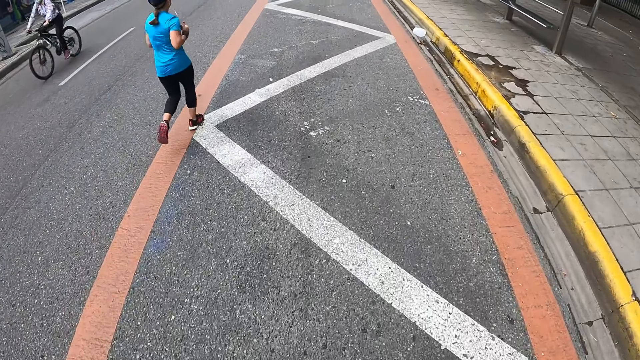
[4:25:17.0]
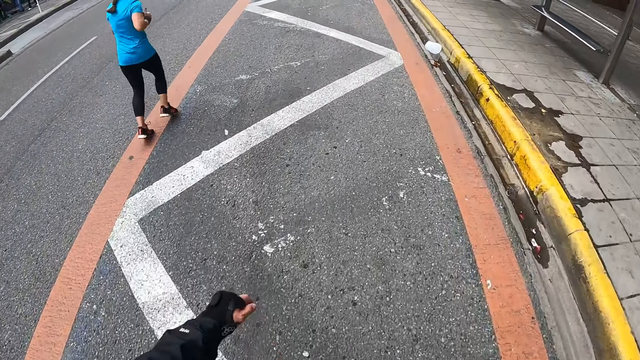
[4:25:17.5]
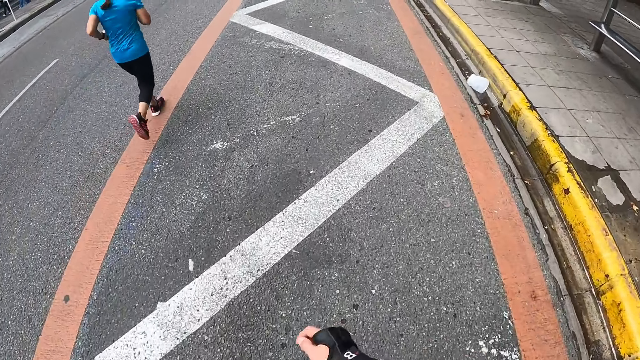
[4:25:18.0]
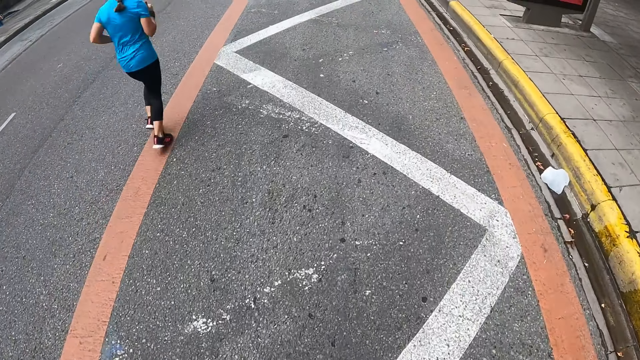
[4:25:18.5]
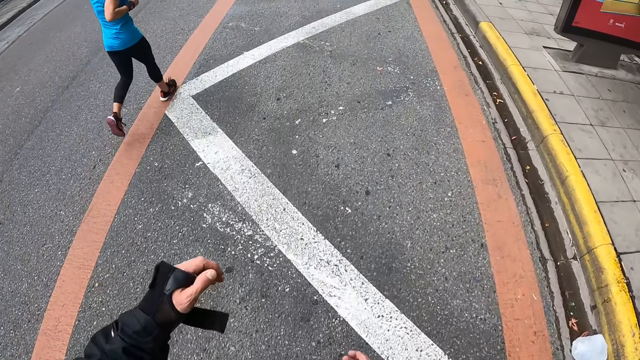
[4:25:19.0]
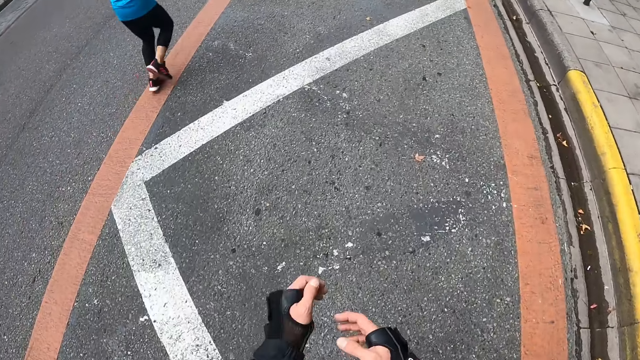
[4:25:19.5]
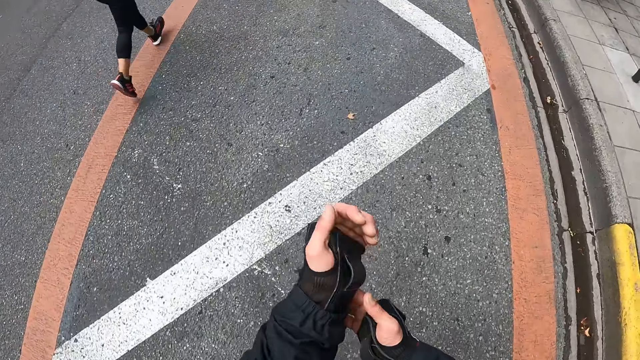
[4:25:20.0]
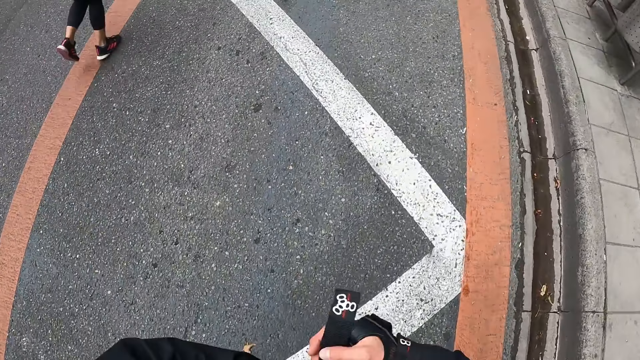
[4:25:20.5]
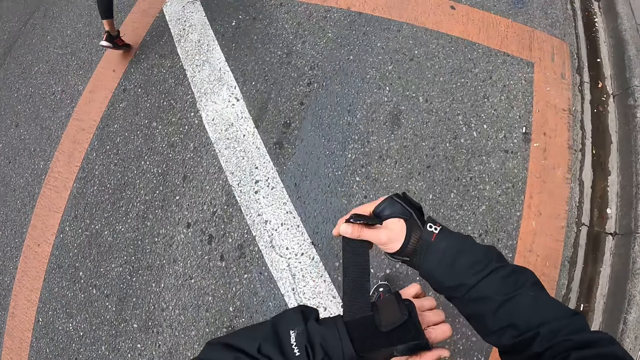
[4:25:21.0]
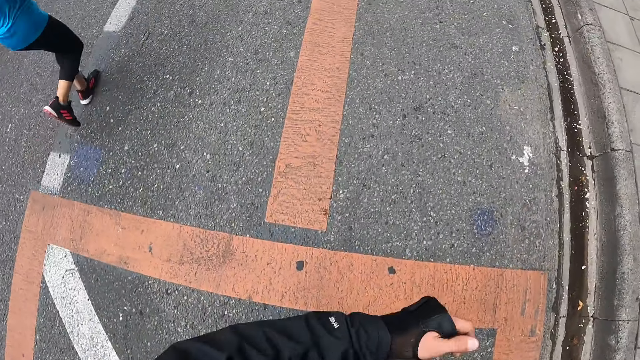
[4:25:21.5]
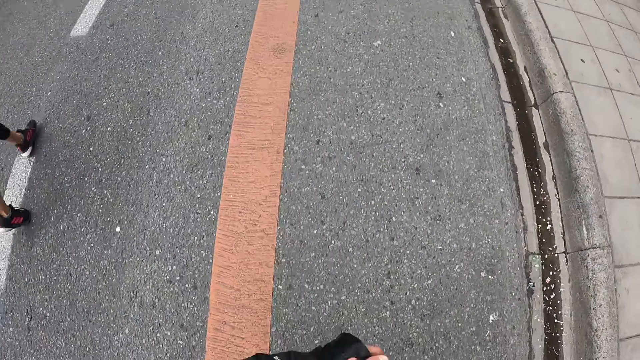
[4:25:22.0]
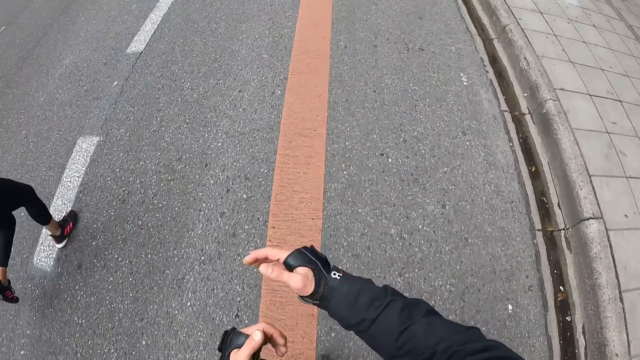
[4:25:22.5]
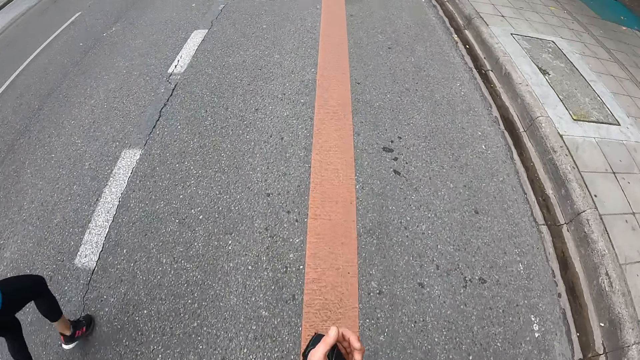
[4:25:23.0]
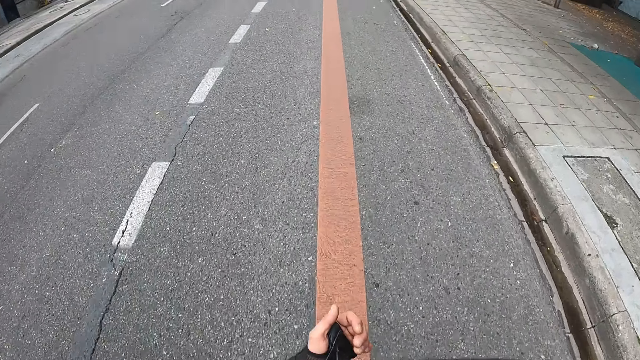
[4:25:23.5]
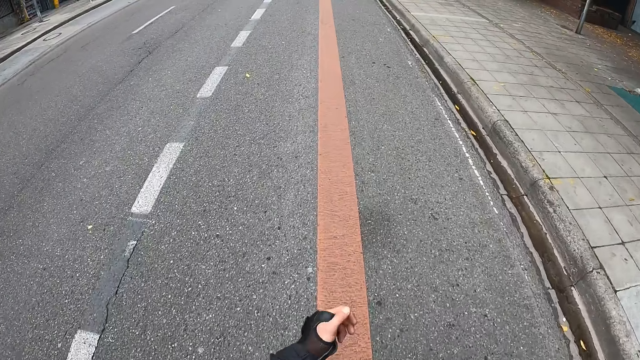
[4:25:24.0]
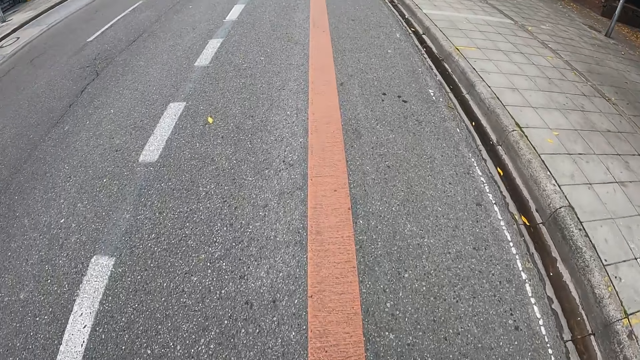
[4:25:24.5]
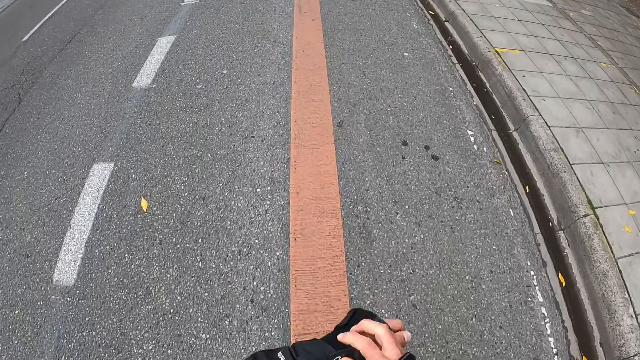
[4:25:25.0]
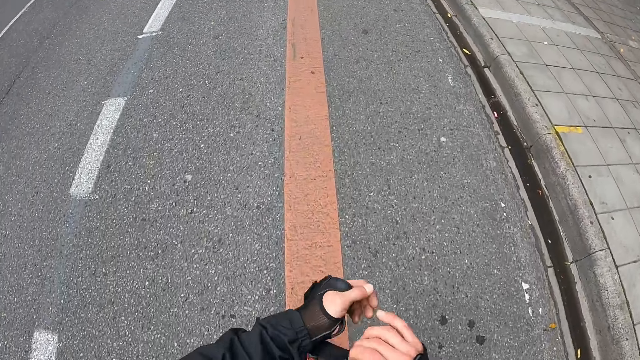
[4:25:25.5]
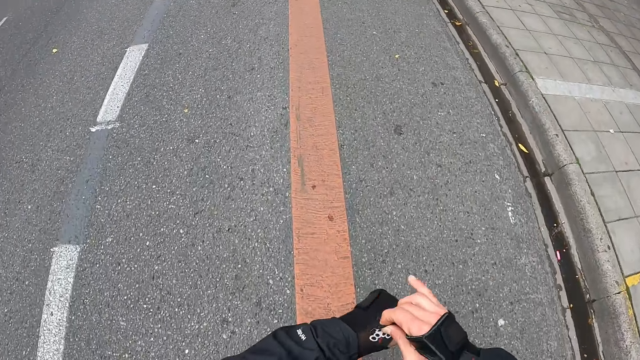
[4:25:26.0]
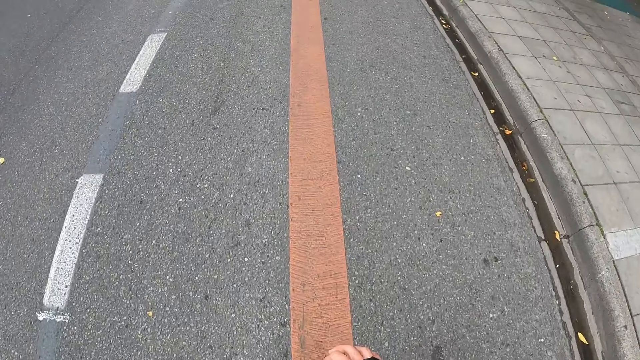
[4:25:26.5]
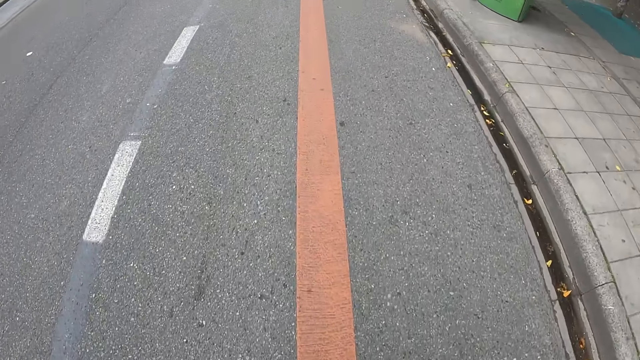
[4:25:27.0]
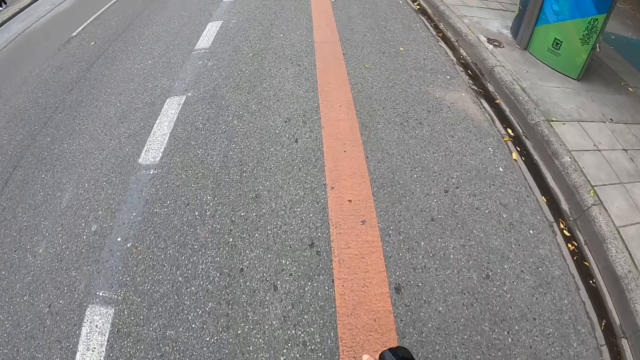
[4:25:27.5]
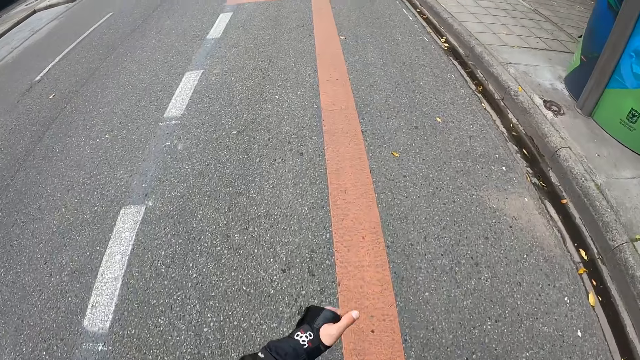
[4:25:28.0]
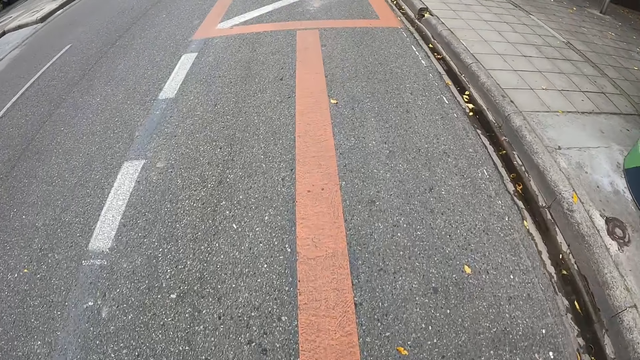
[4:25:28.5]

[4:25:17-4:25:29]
The camera wearer adjusts a wrist guard or glove on his left hand with his right hand. He adjusts the wrist guard again. He skates on the road.

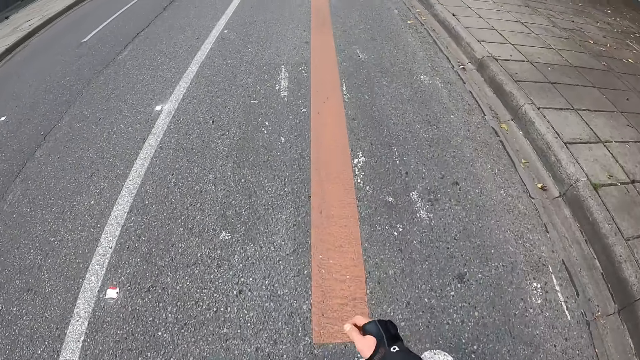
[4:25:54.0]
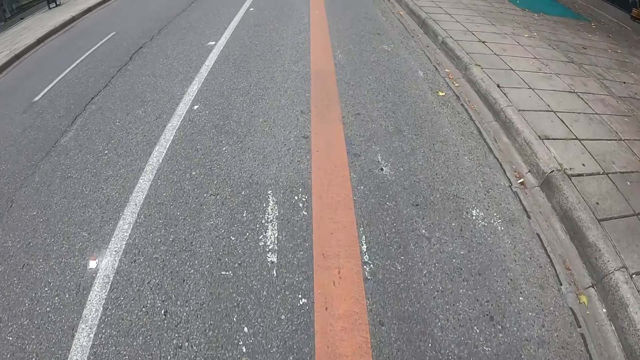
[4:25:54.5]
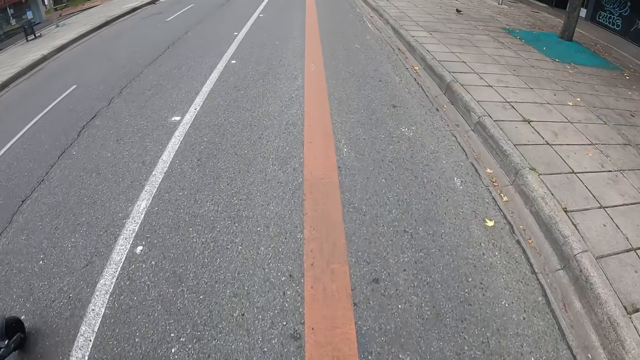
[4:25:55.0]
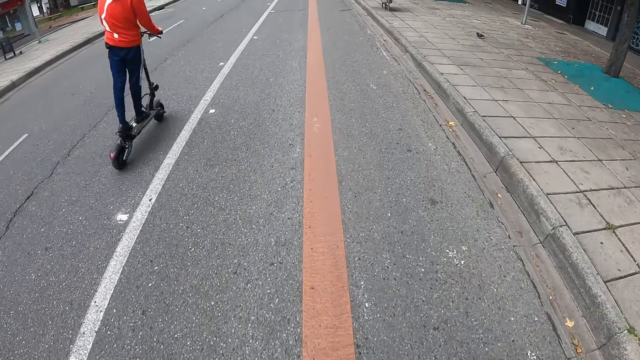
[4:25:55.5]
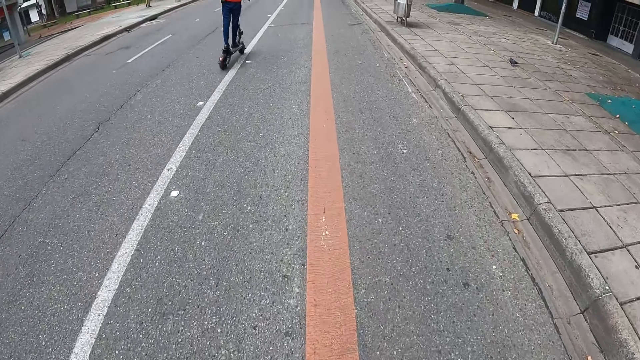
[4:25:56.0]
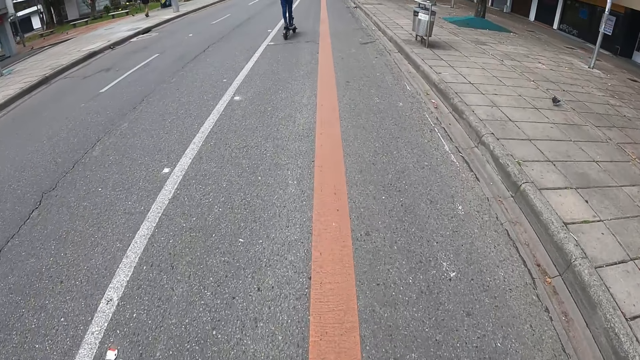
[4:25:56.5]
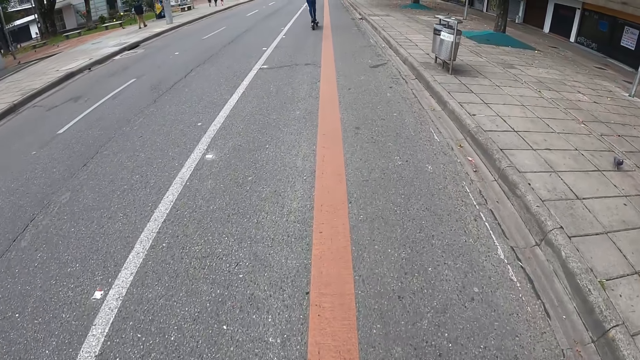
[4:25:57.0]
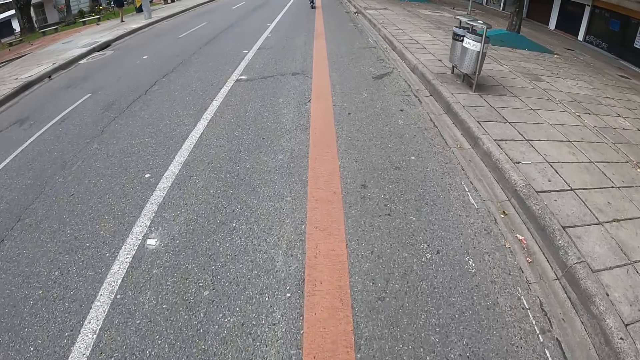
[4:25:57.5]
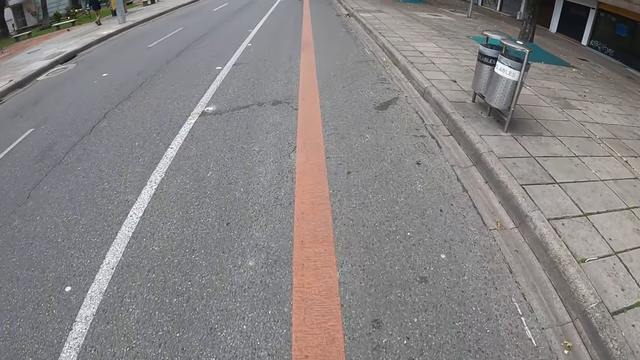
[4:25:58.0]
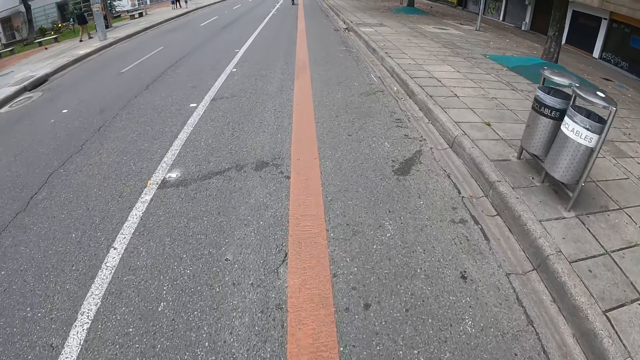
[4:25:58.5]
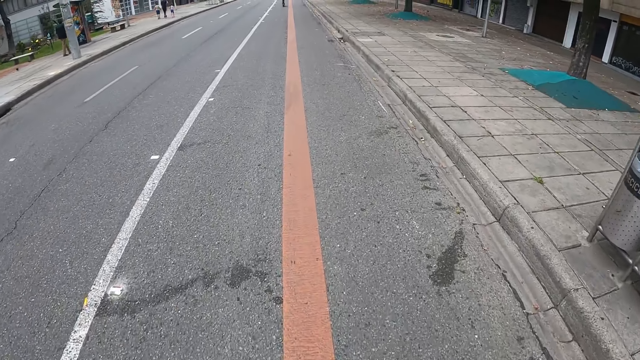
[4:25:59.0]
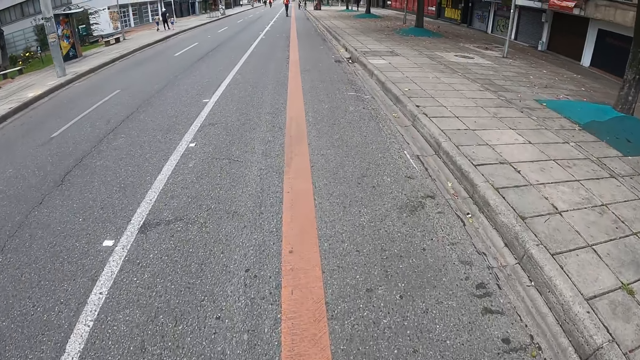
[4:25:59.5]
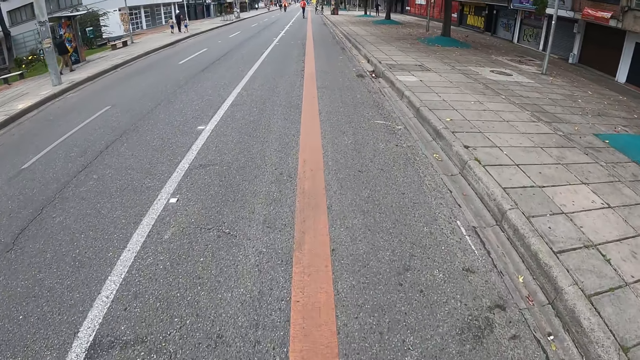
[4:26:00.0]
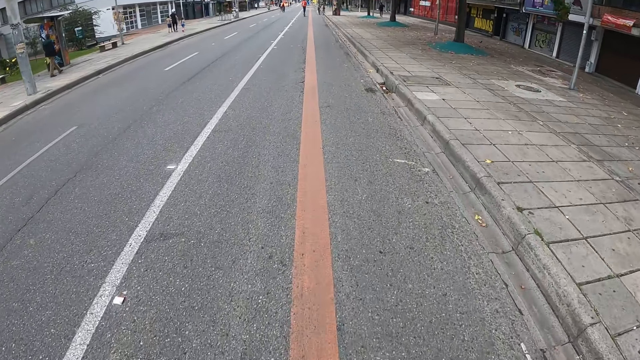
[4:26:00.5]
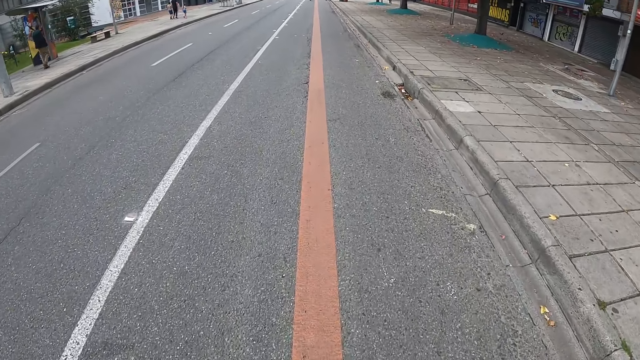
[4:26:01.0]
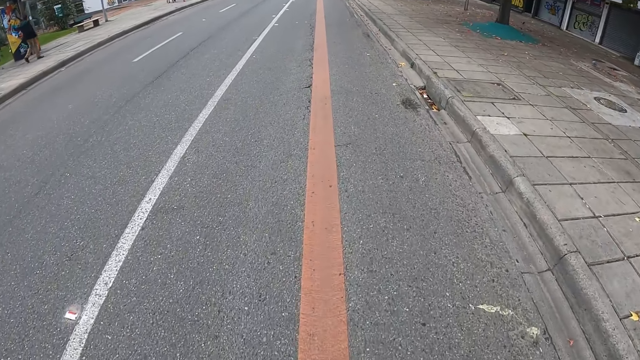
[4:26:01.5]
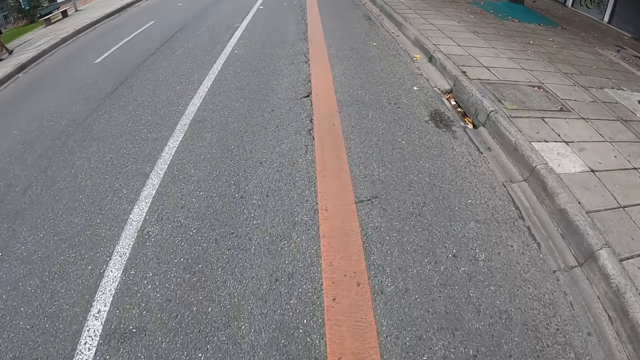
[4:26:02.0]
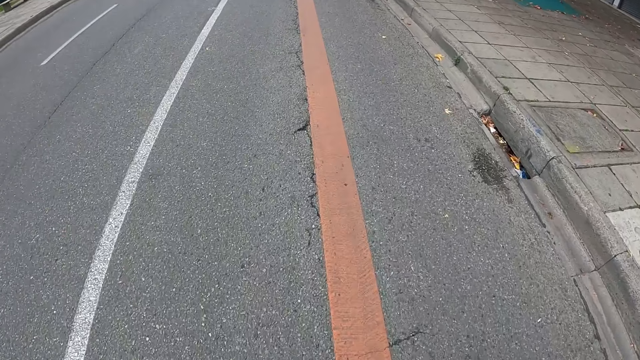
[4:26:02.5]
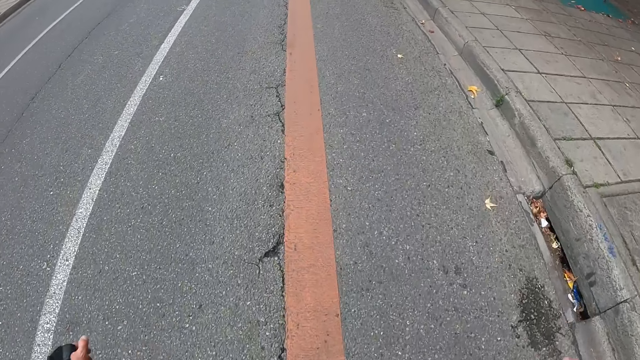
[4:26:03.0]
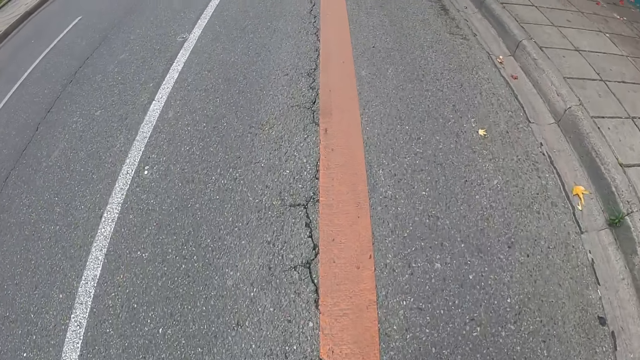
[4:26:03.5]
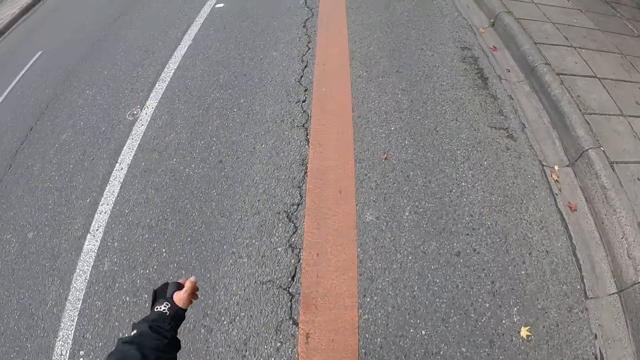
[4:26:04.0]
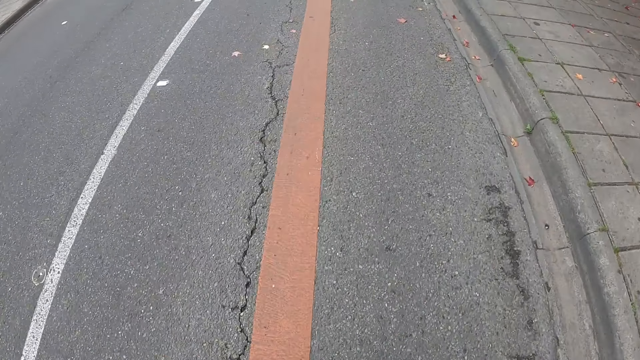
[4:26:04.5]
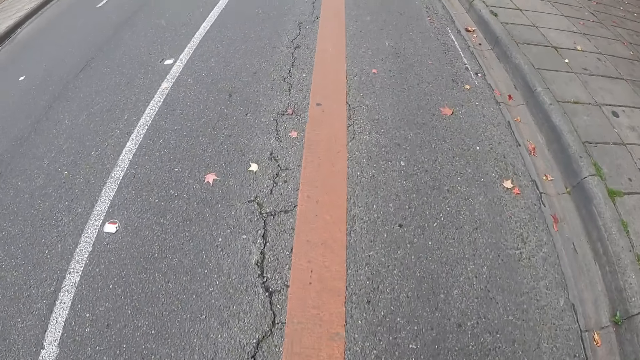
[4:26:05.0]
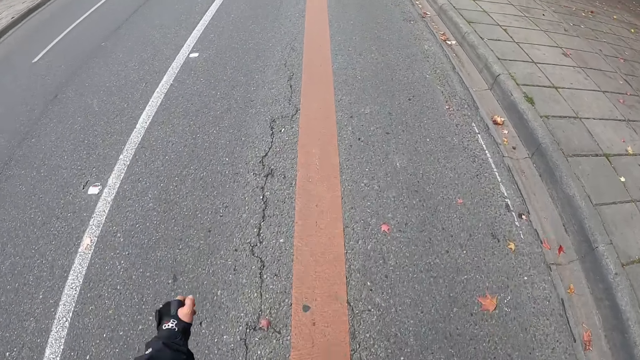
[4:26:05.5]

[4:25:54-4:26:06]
A person rides on a scooter.
